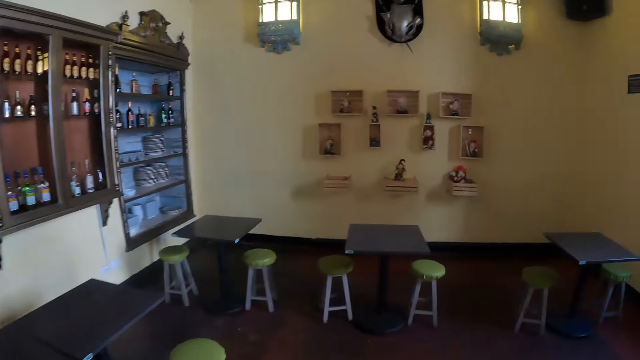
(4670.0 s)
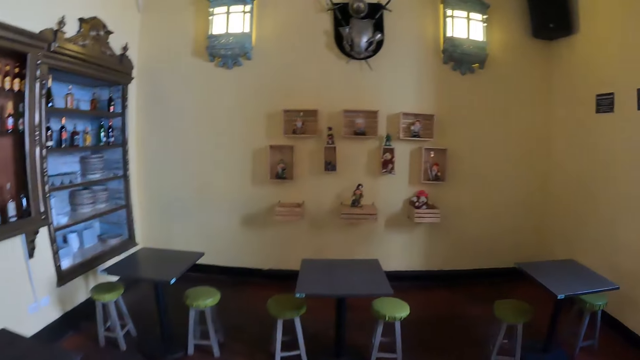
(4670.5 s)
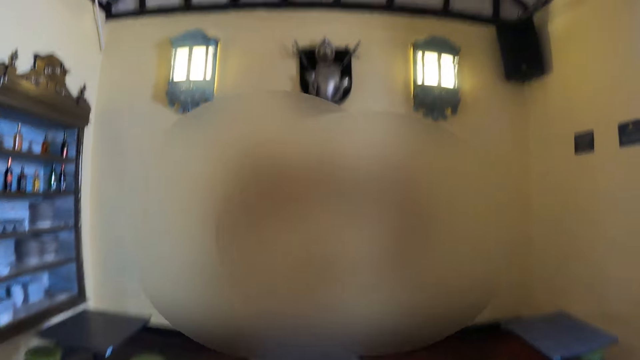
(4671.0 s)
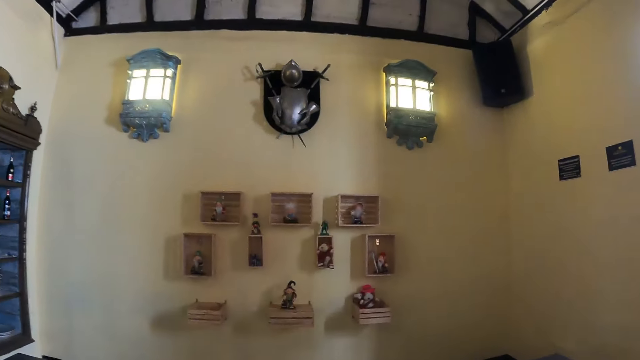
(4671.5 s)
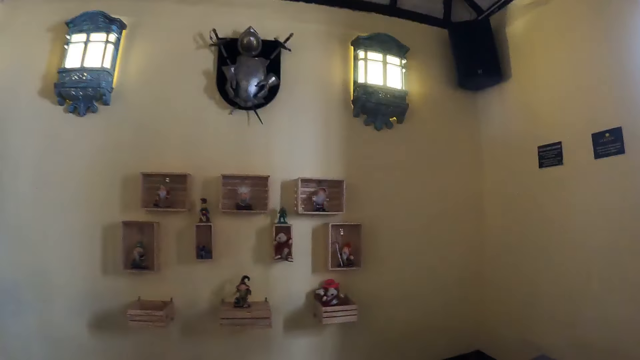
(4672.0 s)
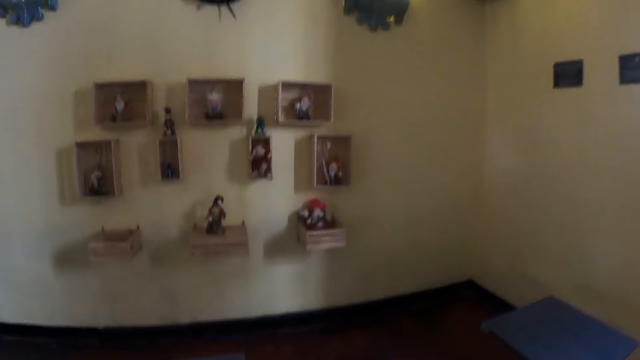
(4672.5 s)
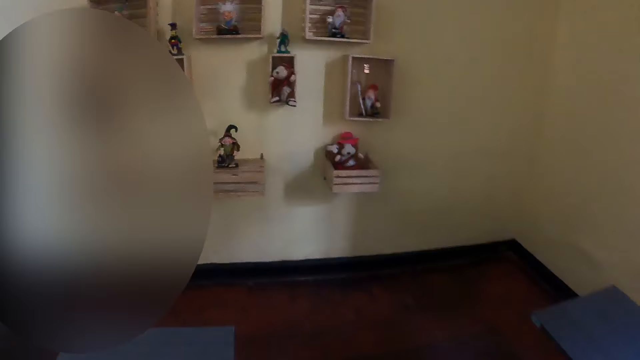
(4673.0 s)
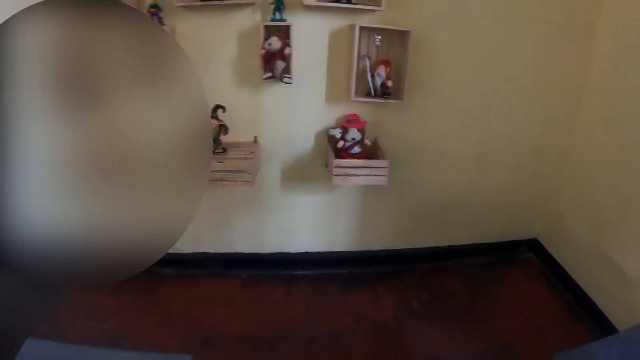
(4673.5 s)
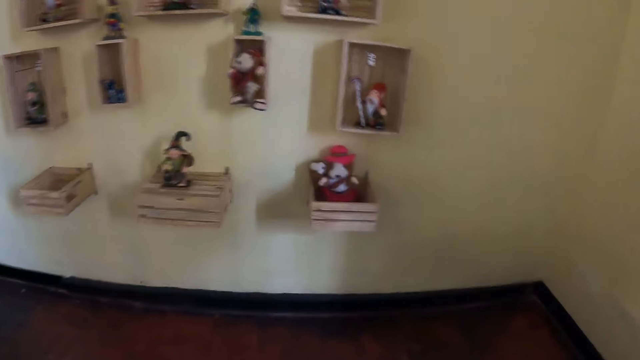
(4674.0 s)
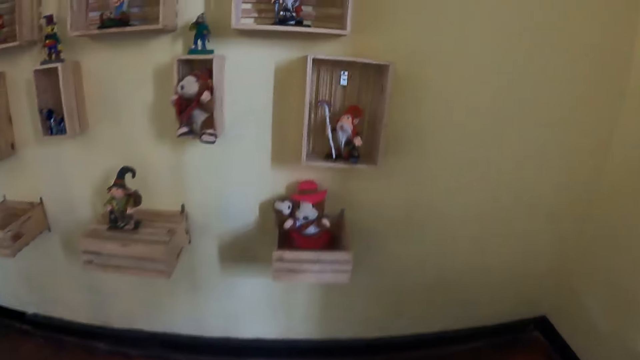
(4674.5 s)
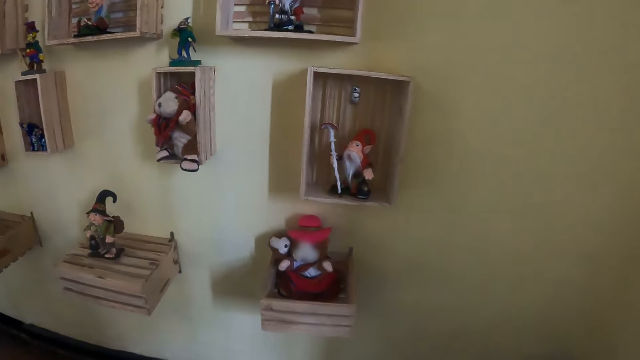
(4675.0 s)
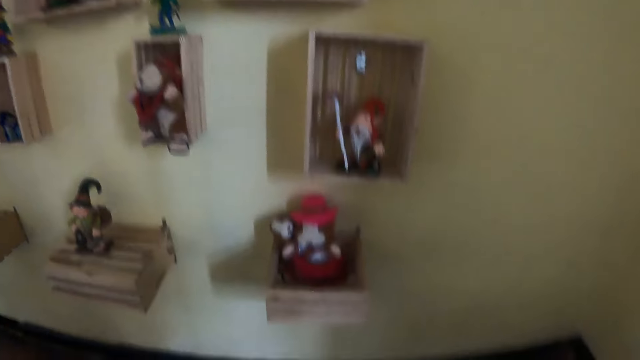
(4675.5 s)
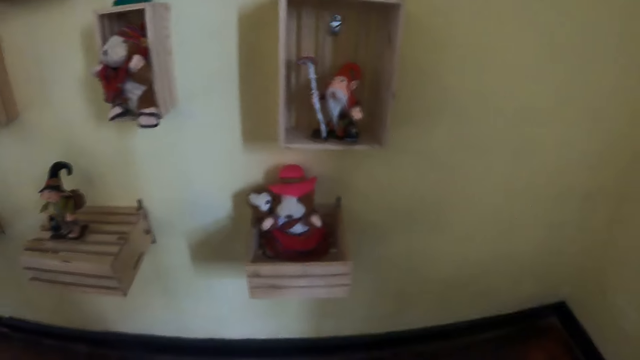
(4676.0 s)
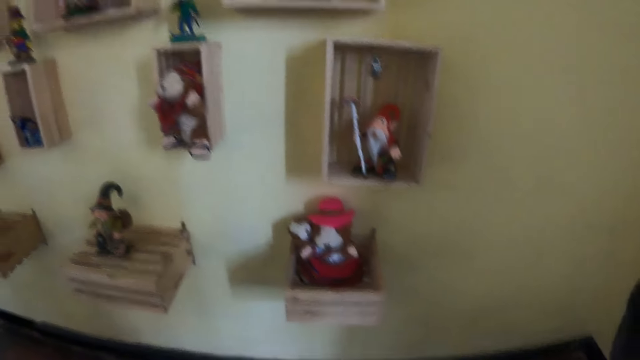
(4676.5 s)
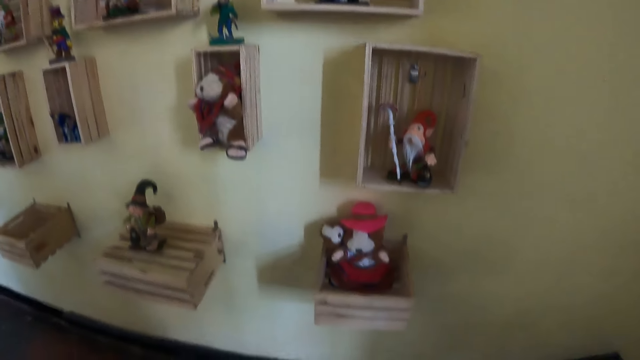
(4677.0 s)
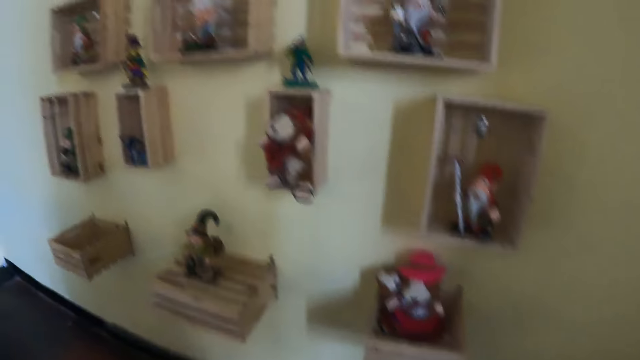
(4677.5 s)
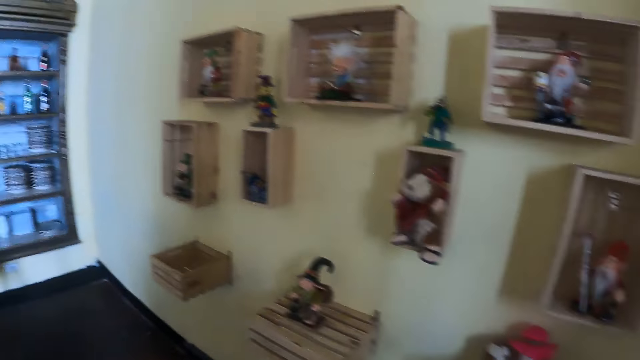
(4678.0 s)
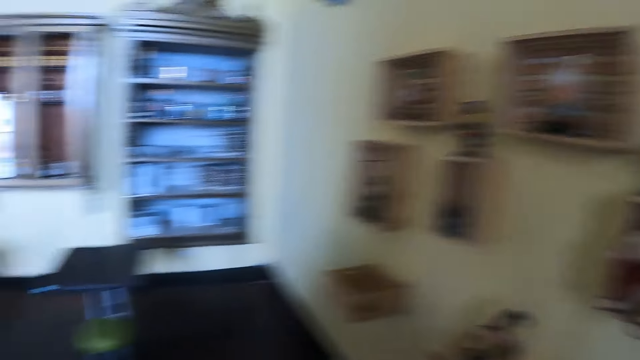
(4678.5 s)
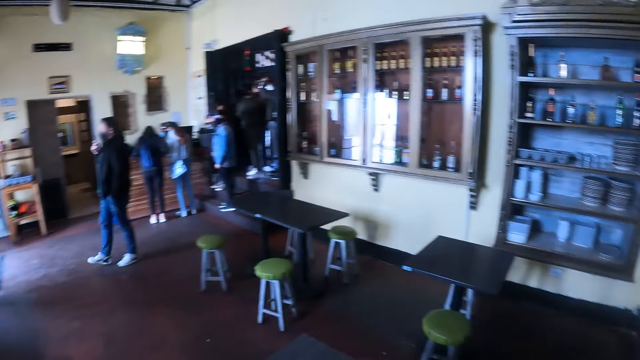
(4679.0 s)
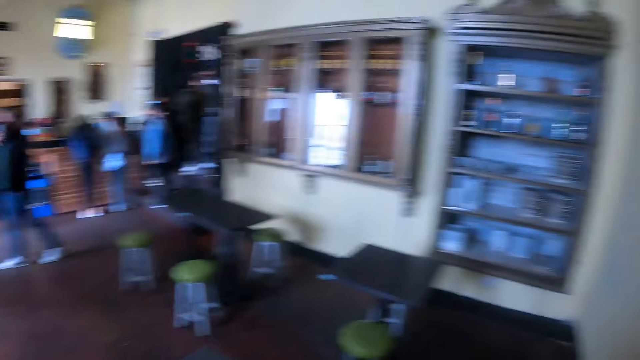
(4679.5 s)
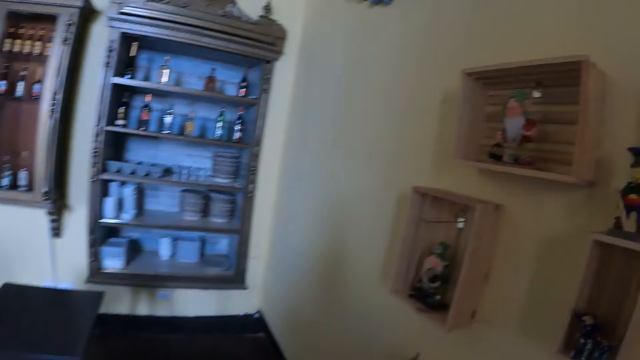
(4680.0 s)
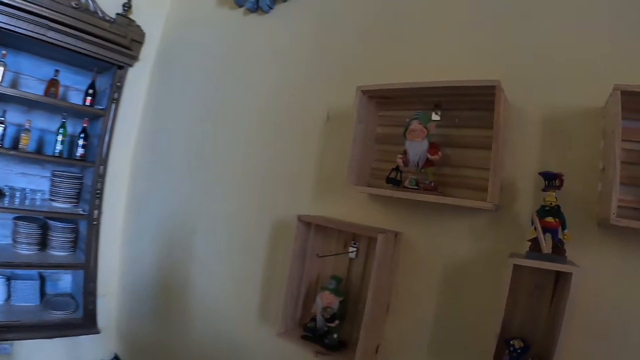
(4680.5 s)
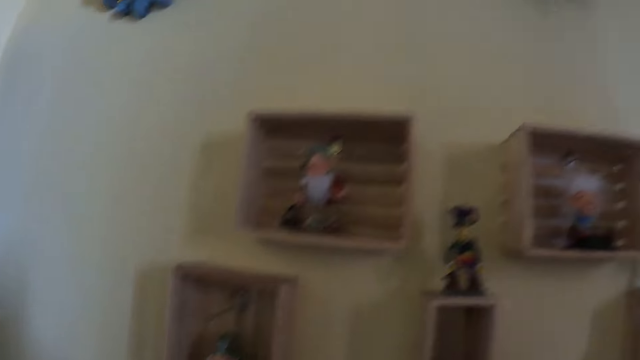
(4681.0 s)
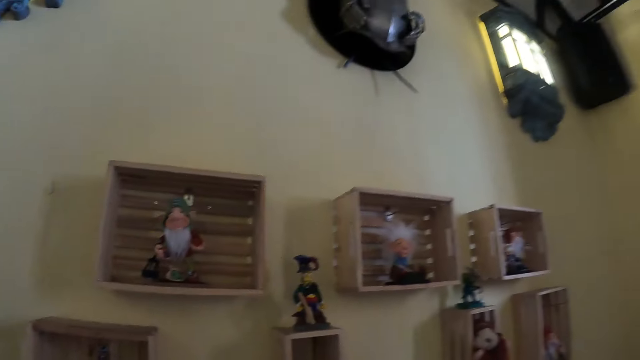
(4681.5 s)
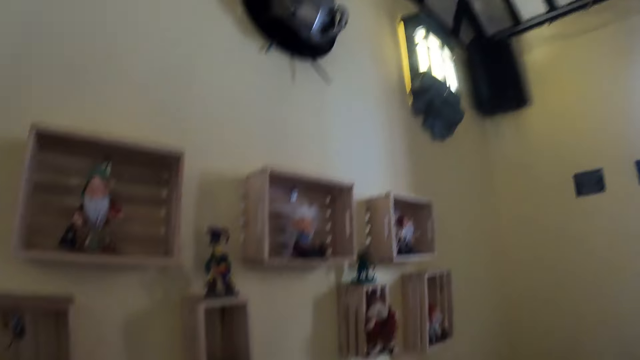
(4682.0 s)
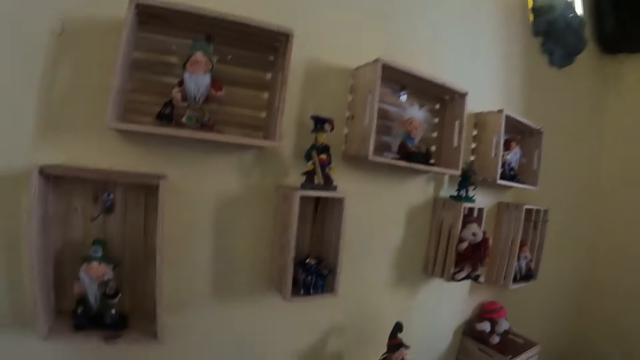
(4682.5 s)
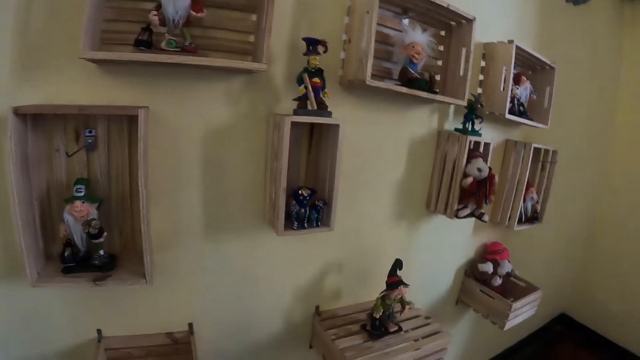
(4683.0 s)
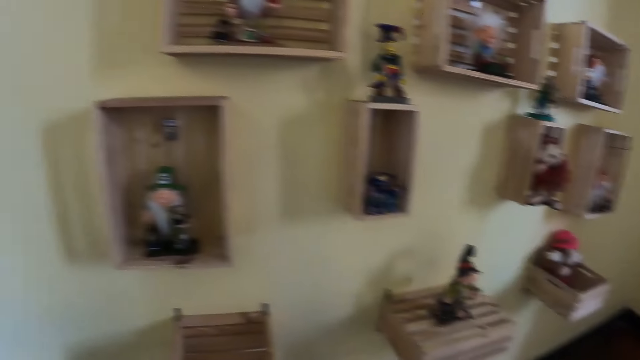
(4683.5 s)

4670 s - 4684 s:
The camera wearer looks around the restaurant. They look around the restaurant again.

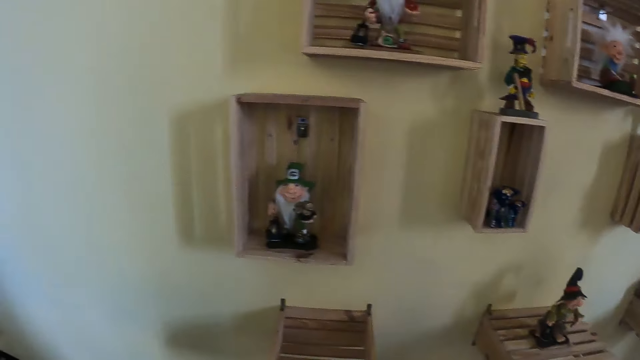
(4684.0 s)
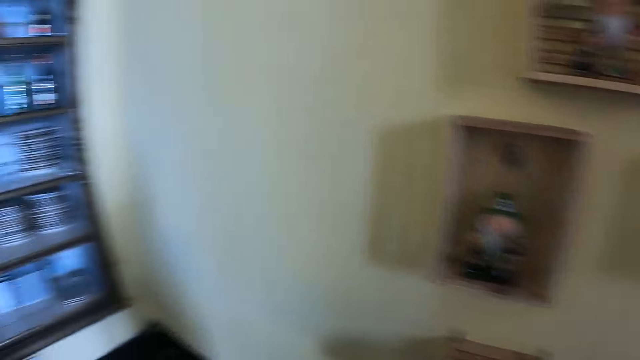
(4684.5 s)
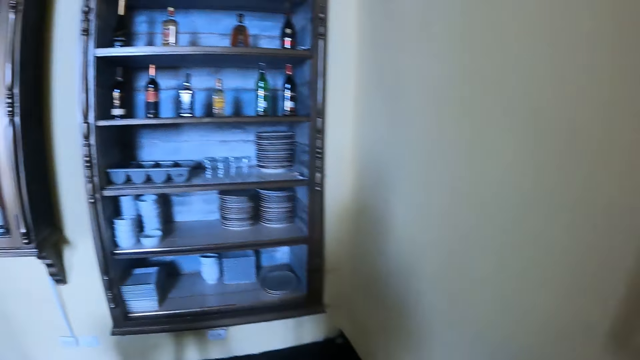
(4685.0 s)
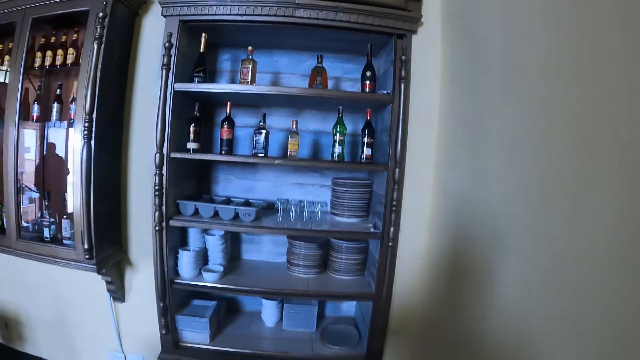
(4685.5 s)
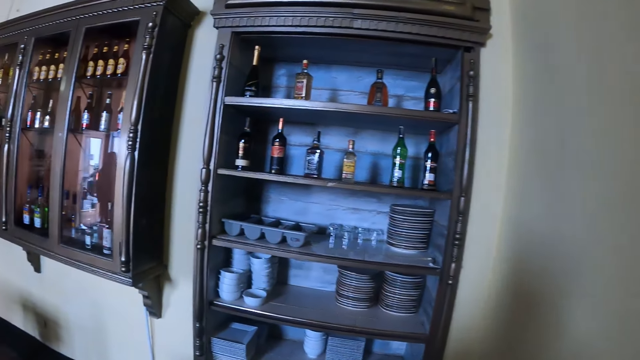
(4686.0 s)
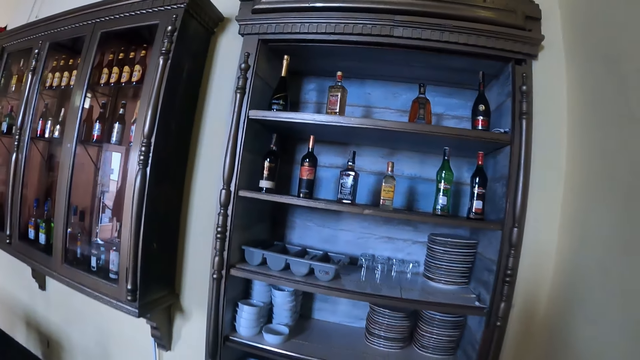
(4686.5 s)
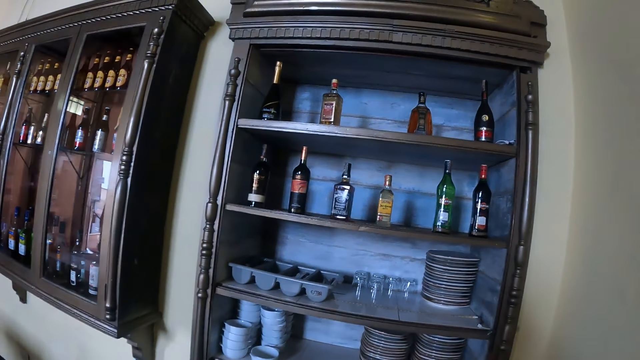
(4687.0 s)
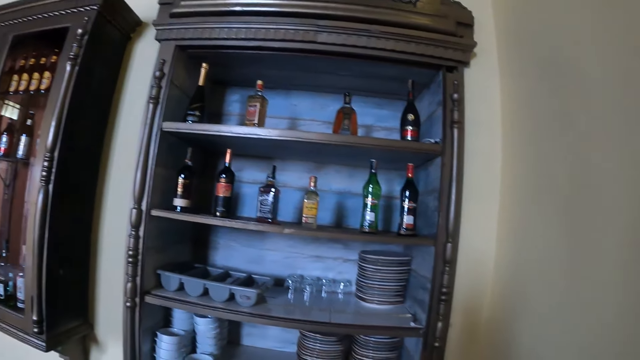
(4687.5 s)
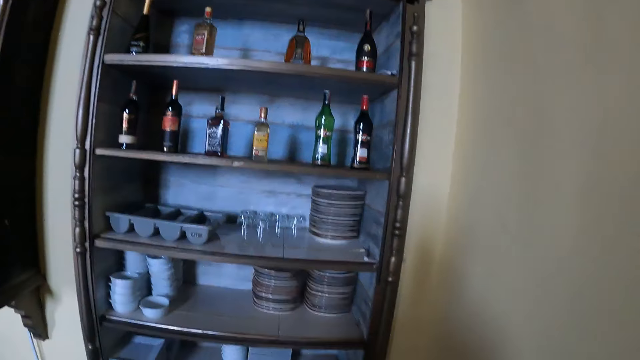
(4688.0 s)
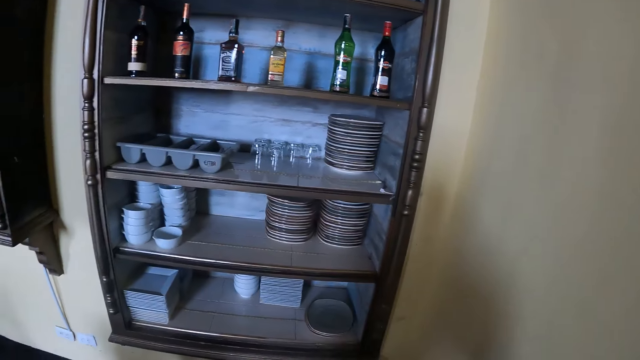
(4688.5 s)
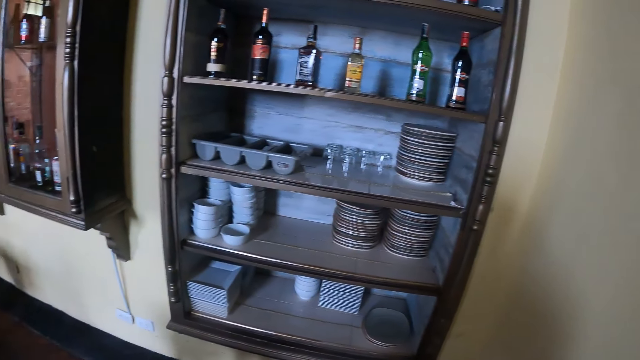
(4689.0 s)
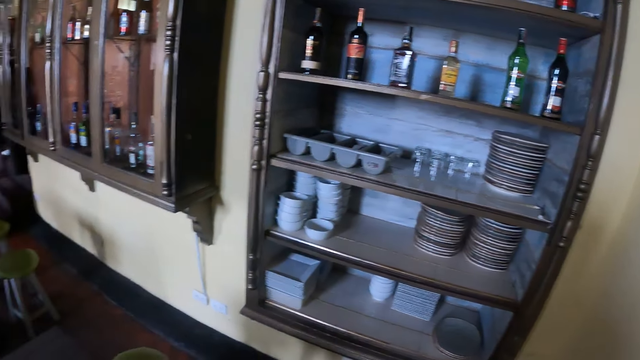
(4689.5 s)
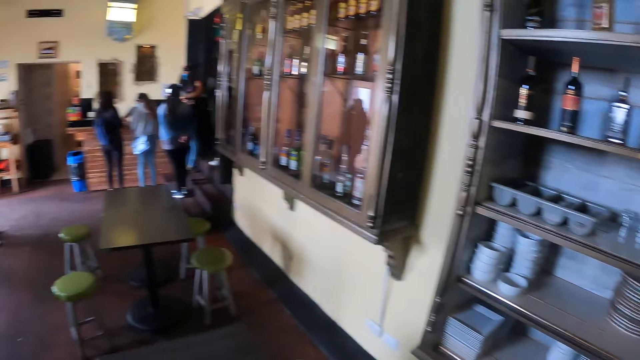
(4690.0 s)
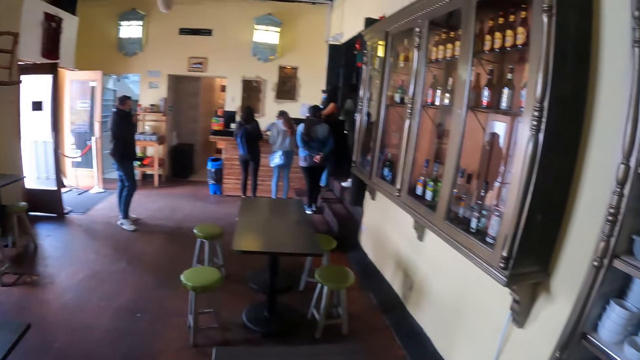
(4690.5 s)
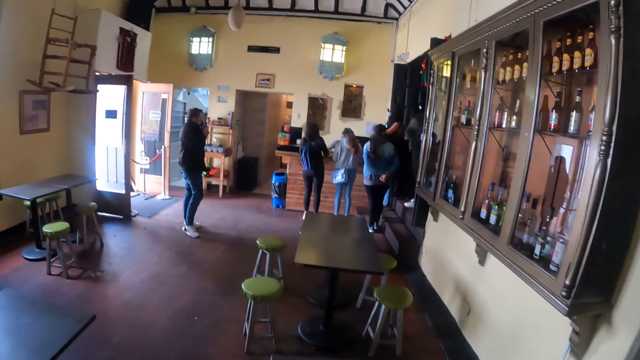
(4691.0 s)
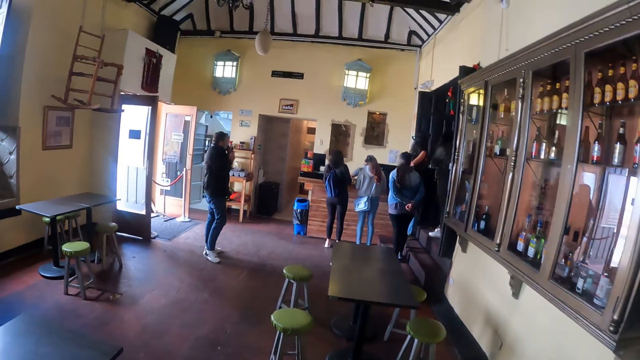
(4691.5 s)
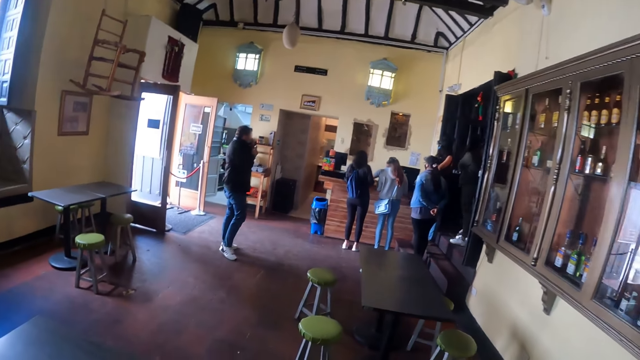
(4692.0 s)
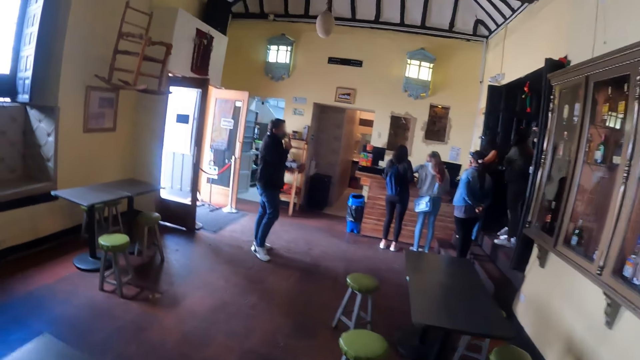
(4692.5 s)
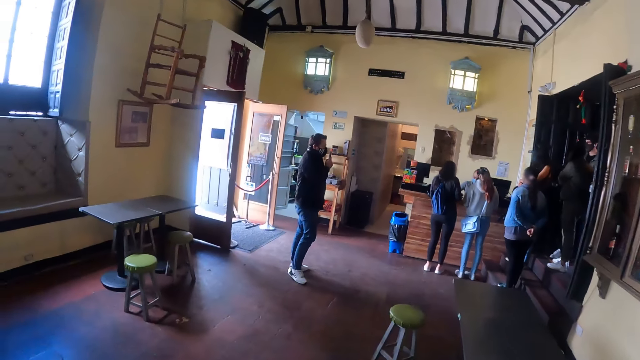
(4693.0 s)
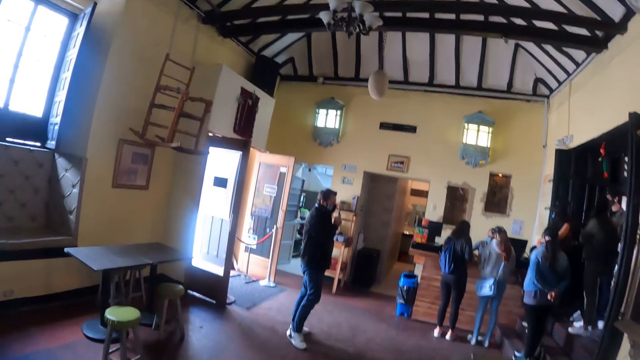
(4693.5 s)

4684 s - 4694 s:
The camera wearer looks around the restaurant.
